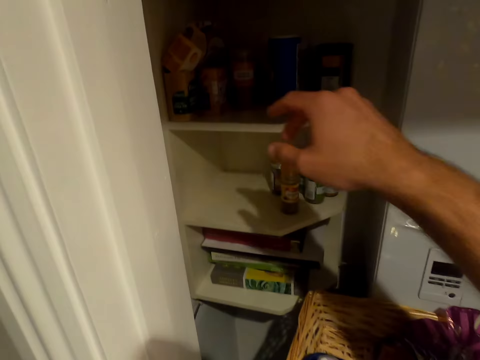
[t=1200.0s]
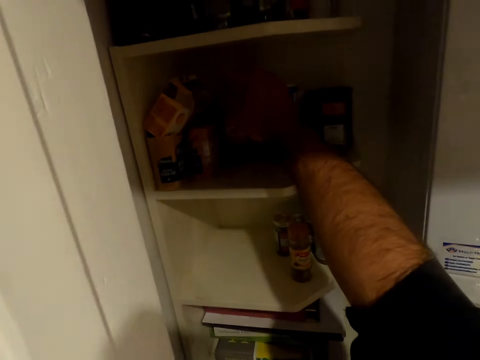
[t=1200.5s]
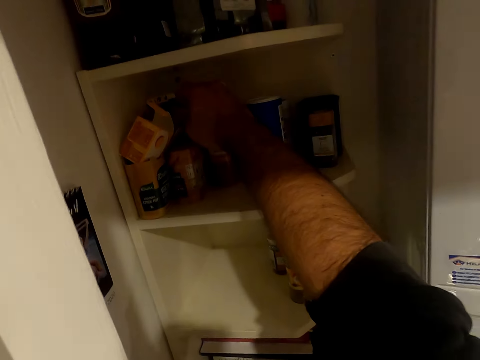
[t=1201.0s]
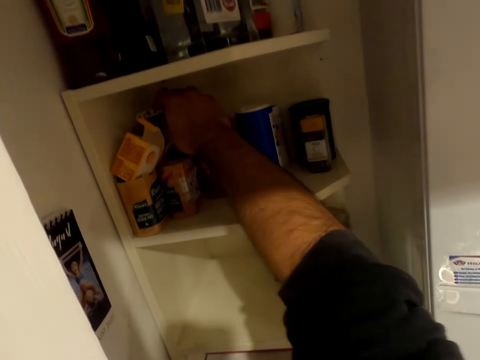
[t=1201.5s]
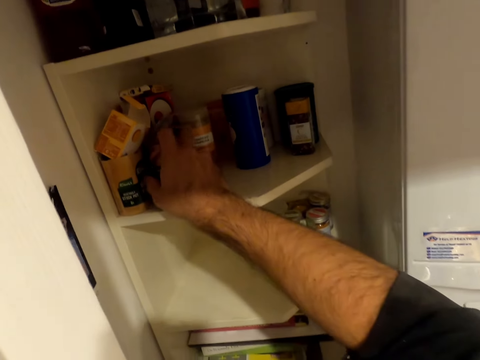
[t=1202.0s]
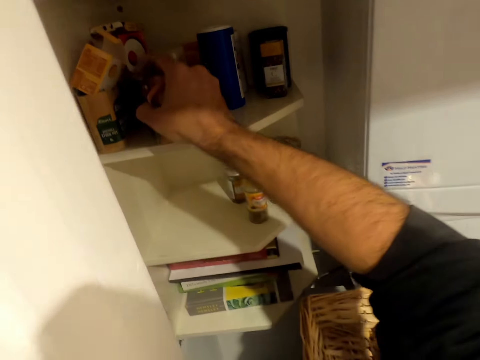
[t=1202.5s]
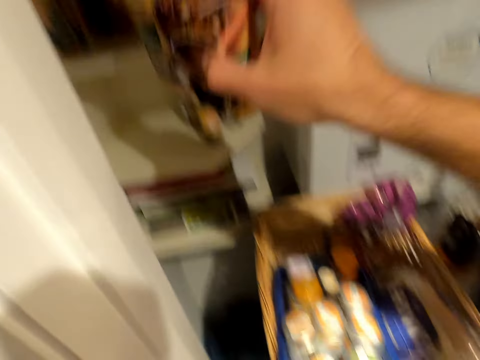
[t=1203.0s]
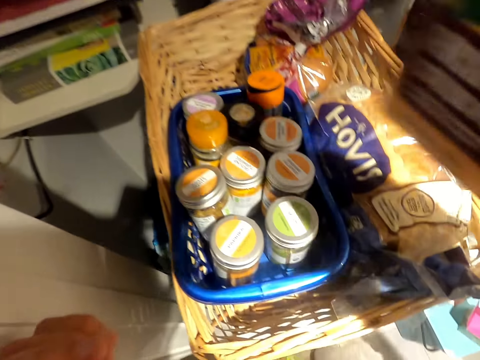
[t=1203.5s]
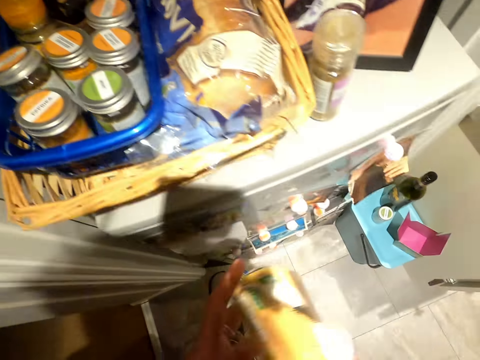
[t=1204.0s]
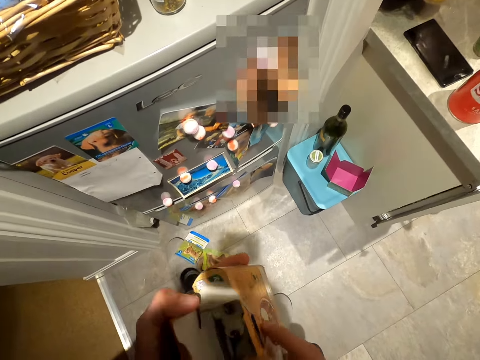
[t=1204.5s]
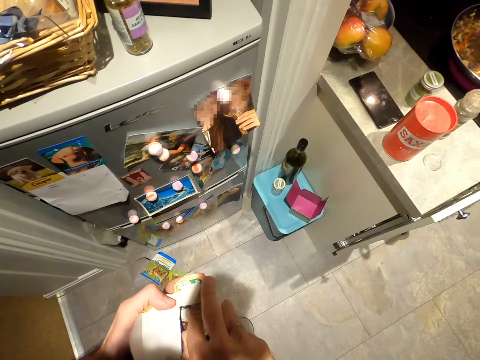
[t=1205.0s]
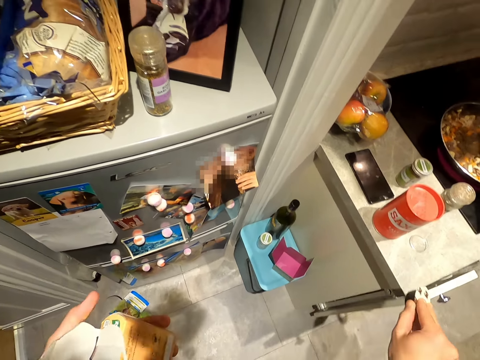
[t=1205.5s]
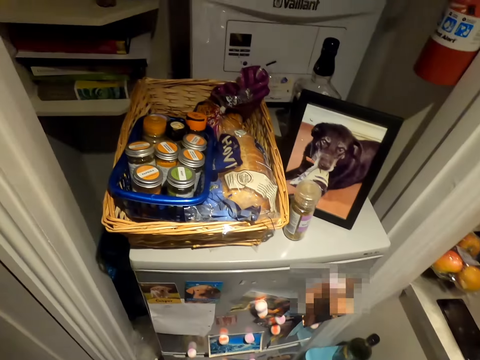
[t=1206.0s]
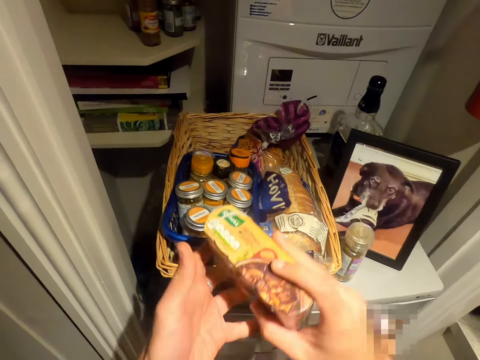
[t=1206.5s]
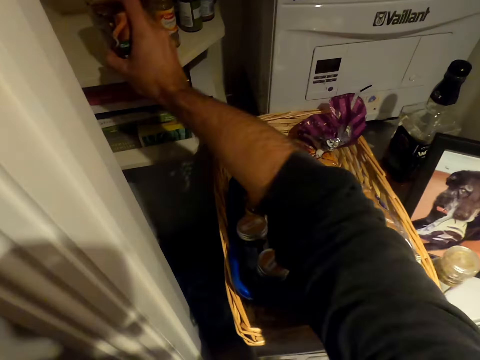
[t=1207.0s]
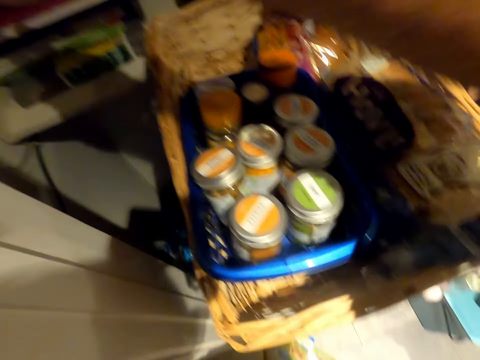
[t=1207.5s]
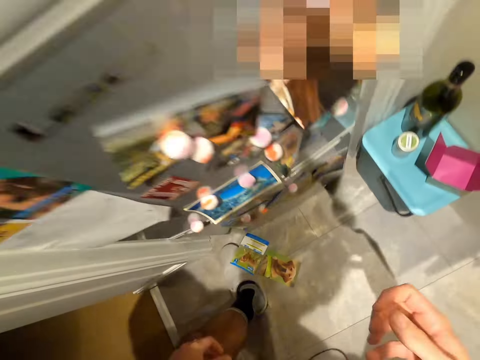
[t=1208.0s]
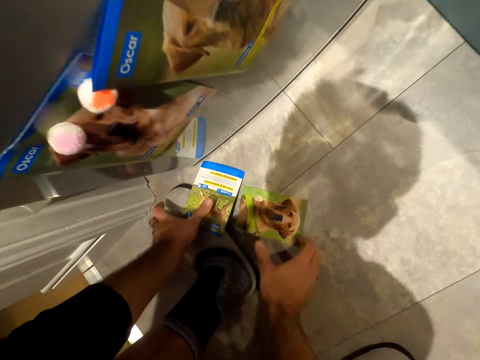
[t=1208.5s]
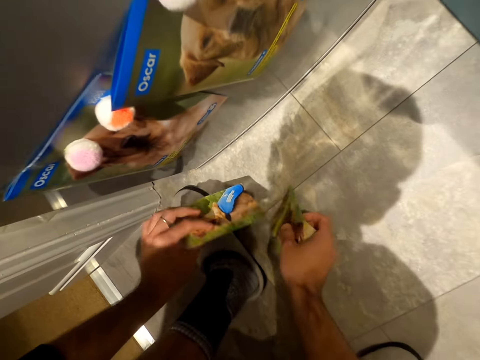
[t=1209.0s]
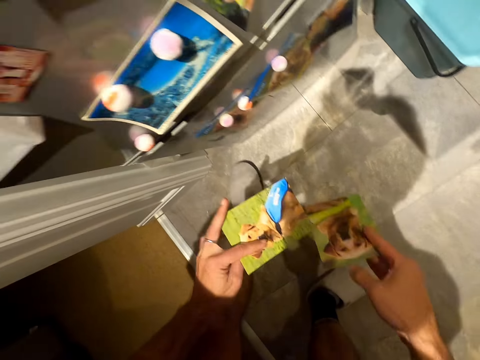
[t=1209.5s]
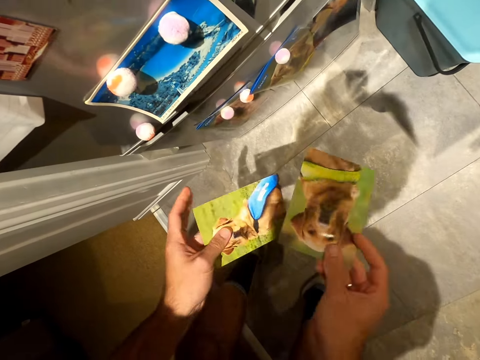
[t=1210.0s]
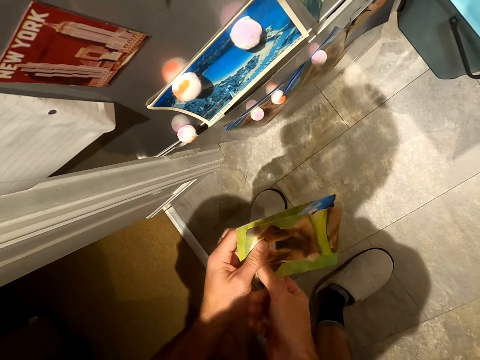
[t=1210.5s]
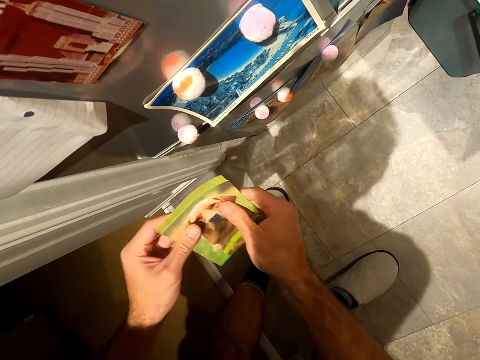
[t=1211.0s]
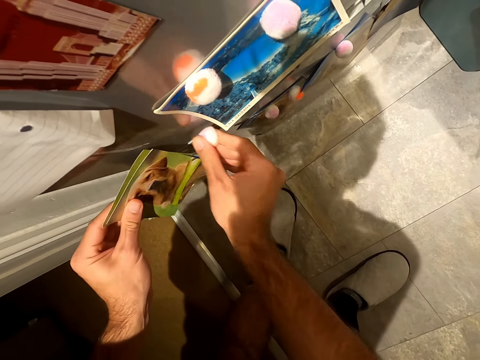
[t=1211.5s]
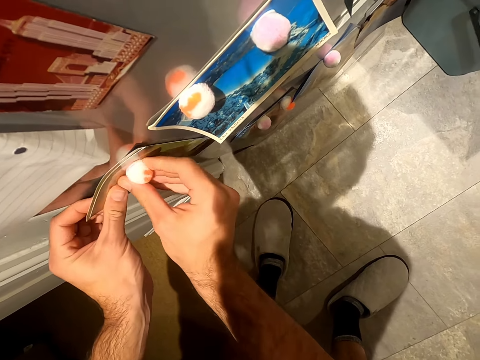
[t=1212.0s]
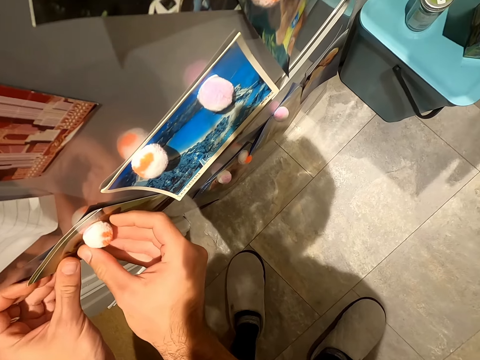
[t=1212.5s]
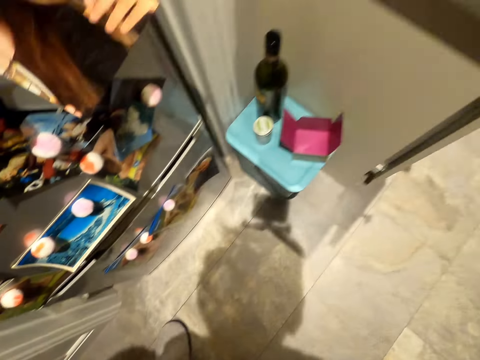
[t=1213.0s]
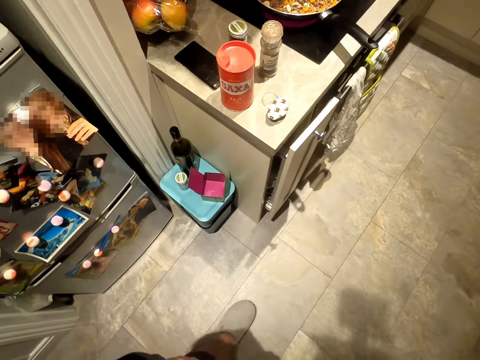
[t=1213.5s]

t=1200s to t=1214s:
The camera wearer takes a packet of gravy from the shelf with his right hand. He takes a cup of gravy from the packet of gravy in his left hand with his right hand. He places the cup of gravy on the counter with his right hand. He places the packet of gravy on the shelf with his right hand. He picks two pictures from the floor with both hands. He removes a magnet from the fridge with his right hand. He attaches the pictures in his left hand to the fridge door with the magnet in his right hand.

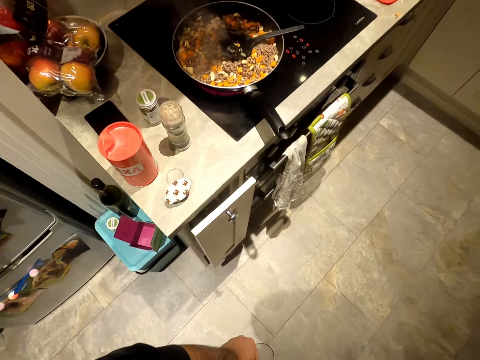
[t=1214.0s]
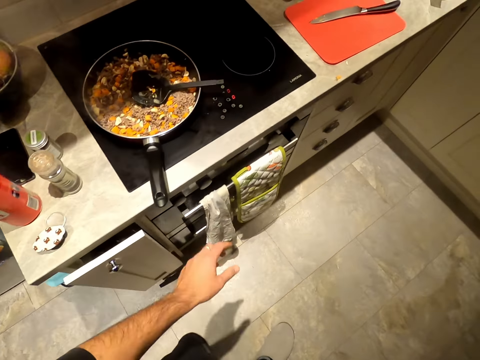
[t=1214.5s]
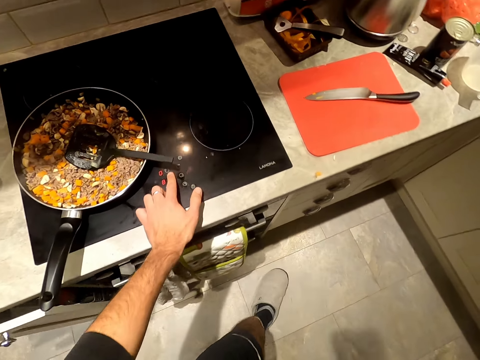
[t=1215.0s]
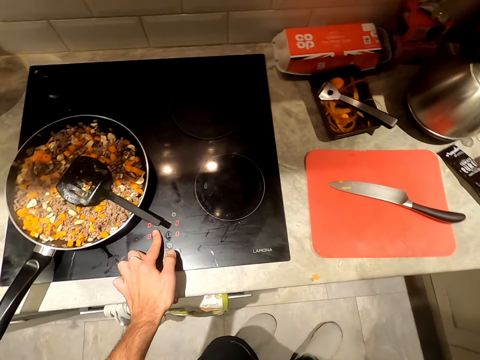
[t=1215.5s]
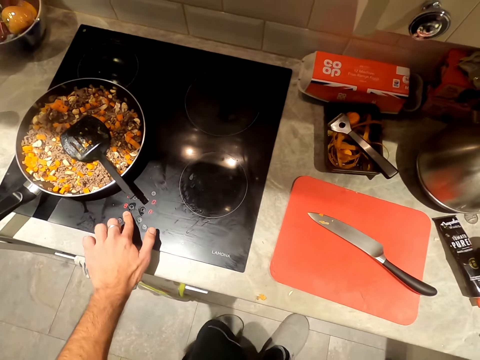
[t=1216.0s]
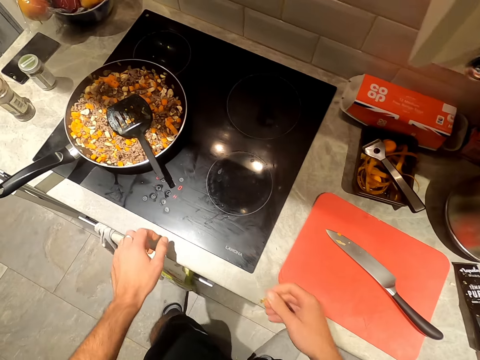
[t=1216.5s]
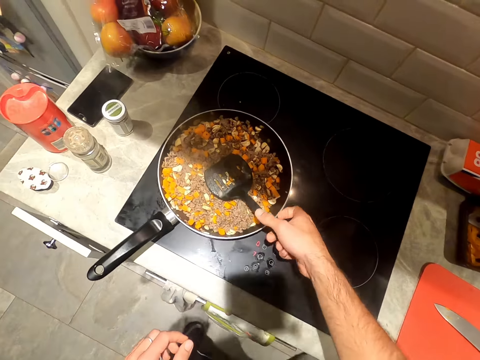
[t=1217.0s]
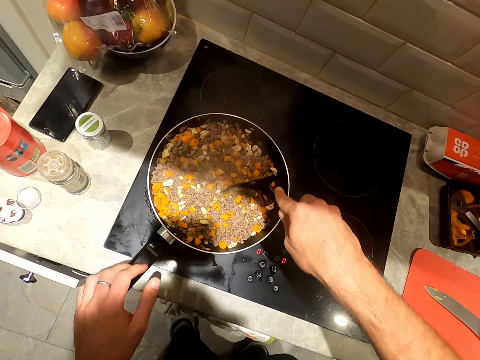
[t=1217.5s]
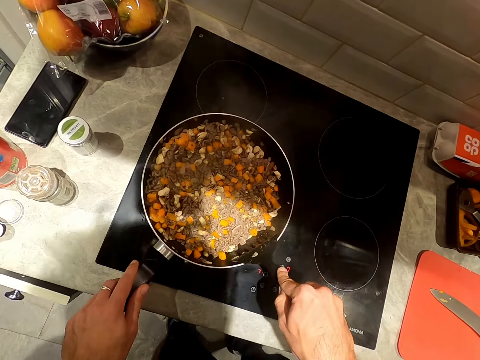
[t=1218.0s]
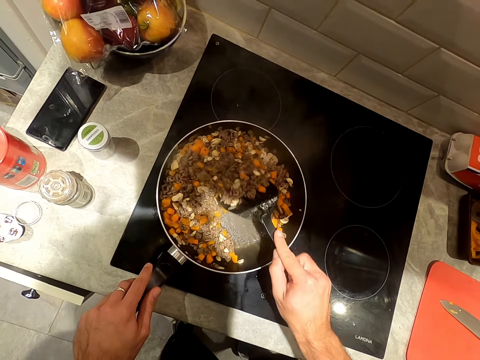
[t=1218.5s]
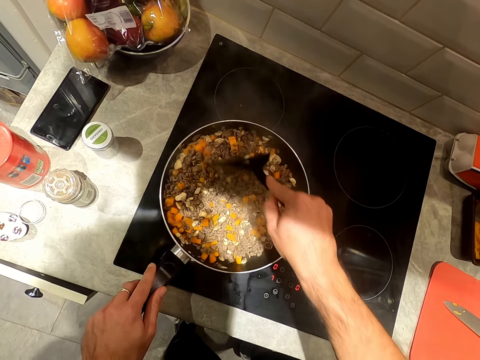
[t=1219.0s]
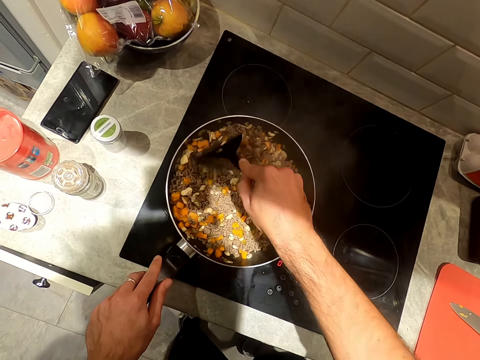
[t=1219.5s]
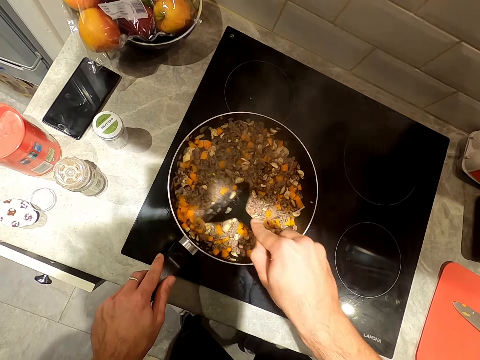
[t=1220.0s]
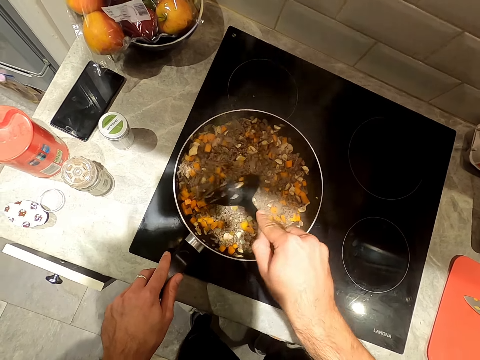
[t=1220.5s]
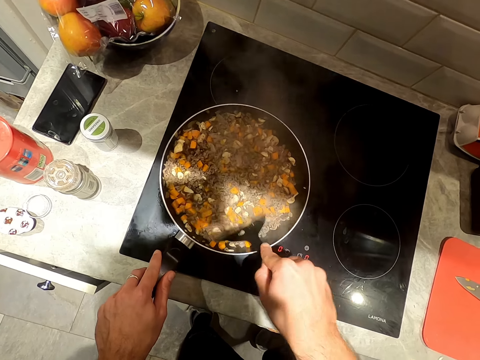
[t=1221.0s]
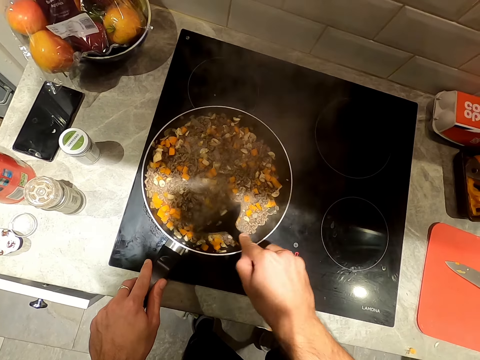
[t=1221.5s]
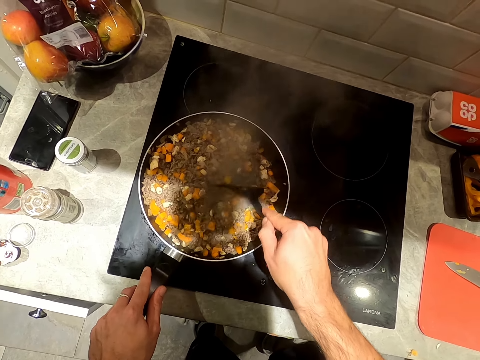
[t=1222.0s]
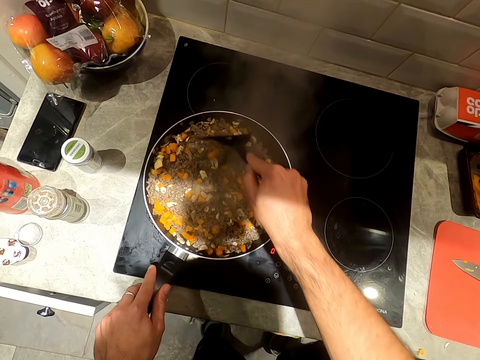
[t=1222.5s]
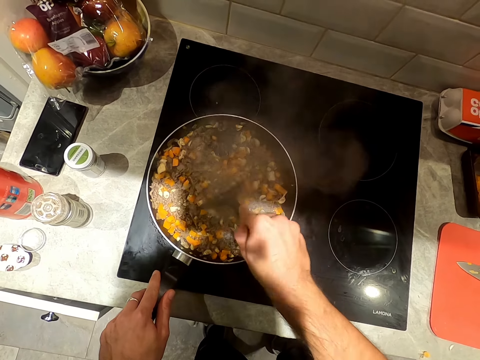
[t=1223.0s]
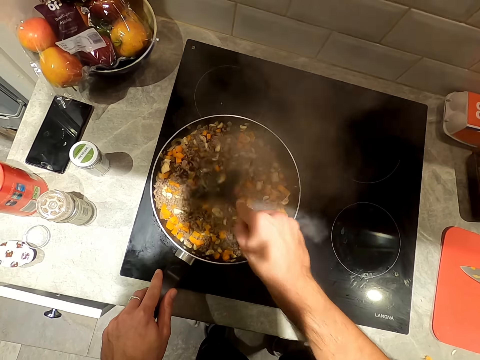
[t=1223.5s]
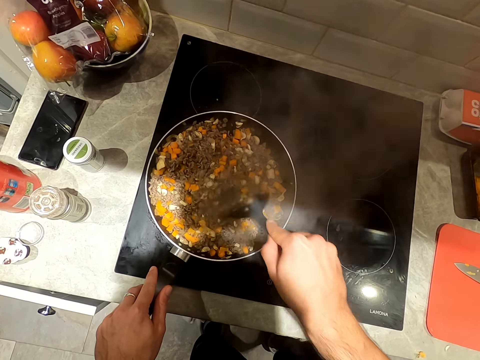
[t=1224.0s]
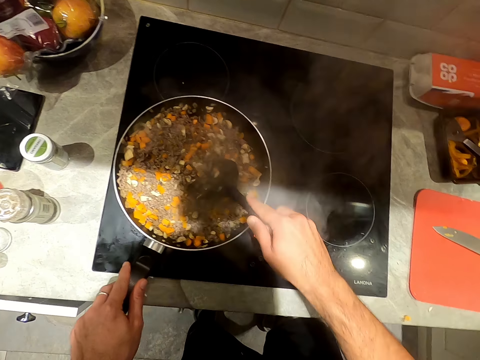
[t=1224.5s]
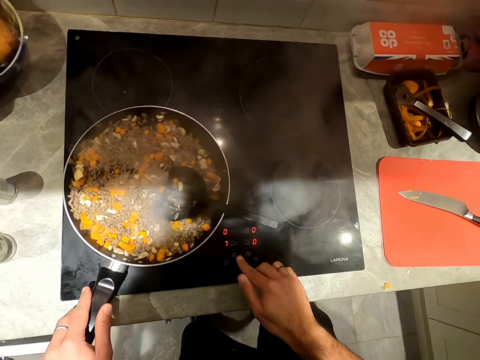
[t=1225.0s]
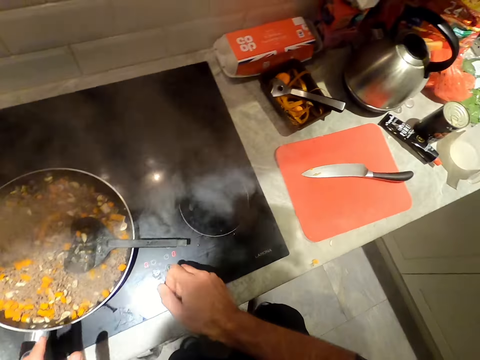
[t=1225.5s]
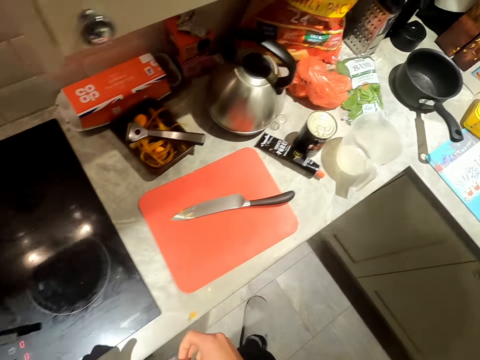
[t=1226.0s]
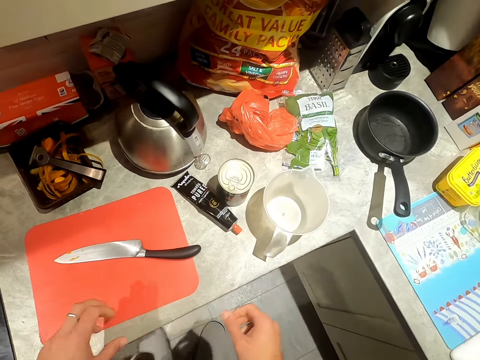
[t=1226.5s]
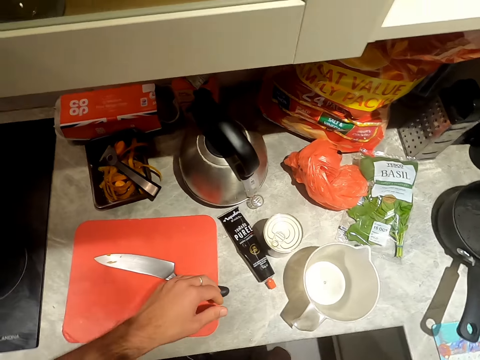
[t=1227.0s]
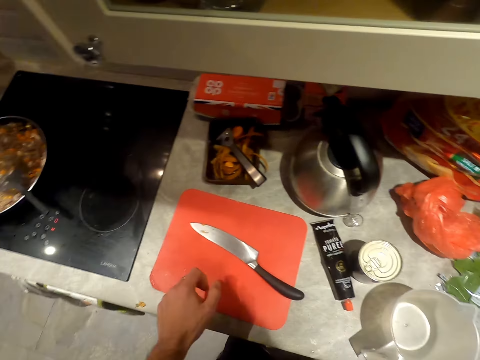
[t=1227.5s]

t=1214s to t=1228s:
The camera wearer operates the cooker with his left hand. He holds the spatula in the pan on the cooker with his right hand. He stirs the carrots and meat in the pan on the cooker with the spatula in his right hand. He holds the handle of the pan on the cooker with his left hand. He drops the spatula in his right hand on the pan on the cooker. He operates the cooker with his right hand.
